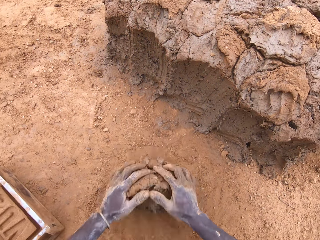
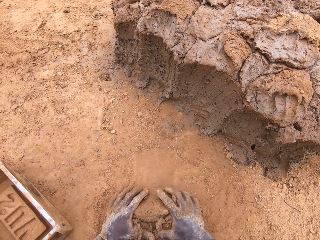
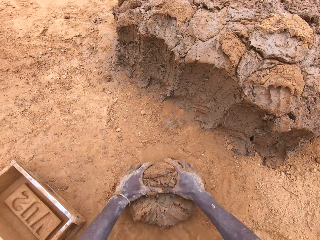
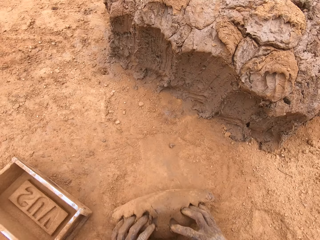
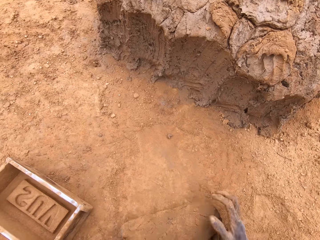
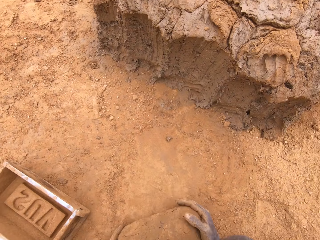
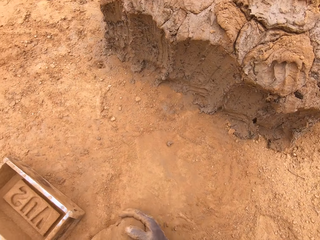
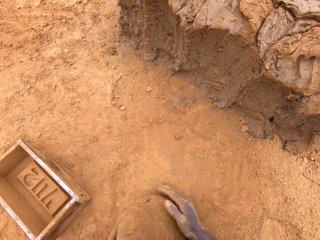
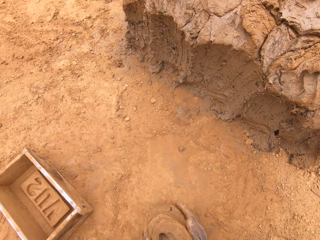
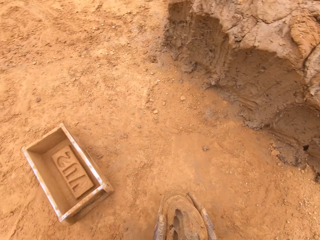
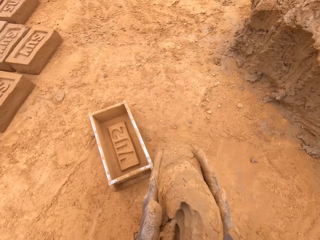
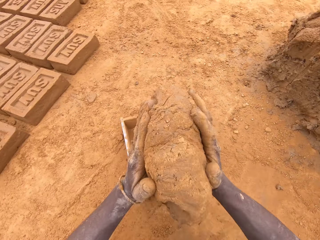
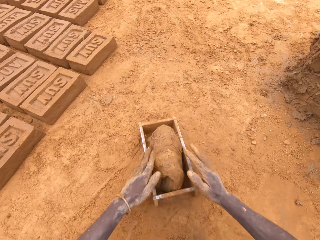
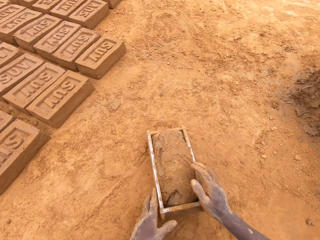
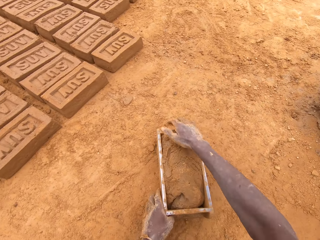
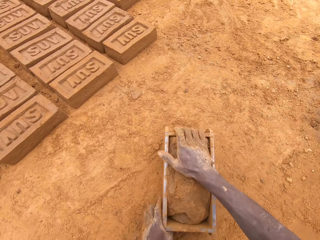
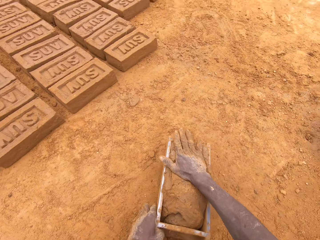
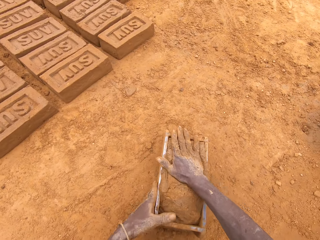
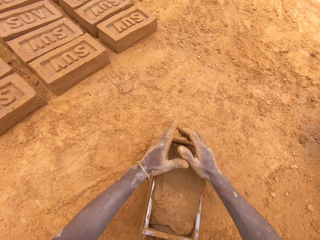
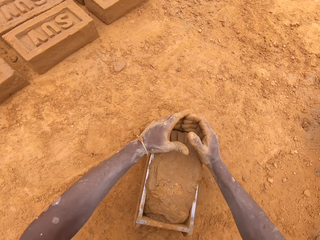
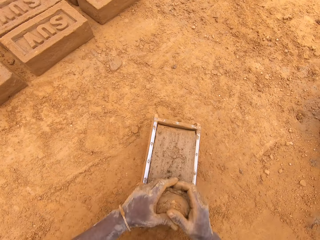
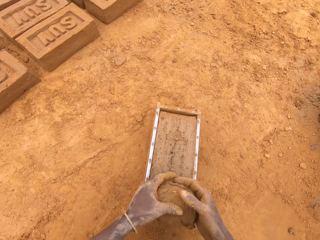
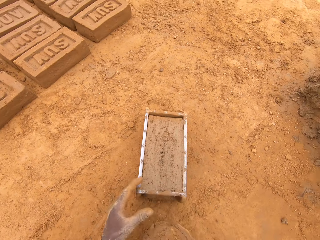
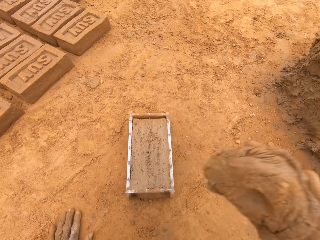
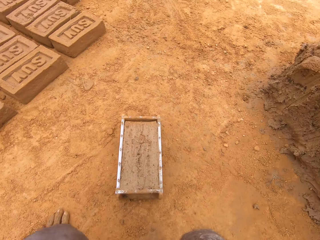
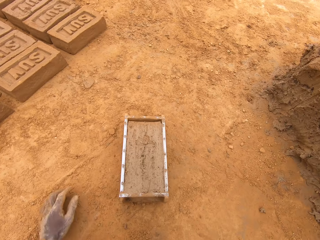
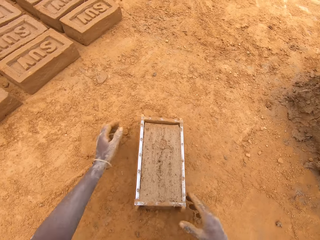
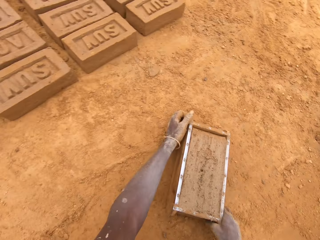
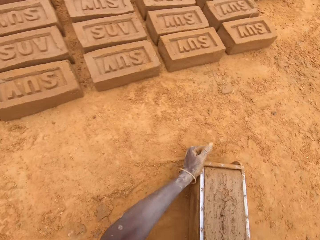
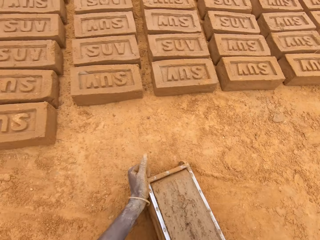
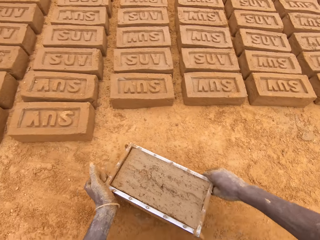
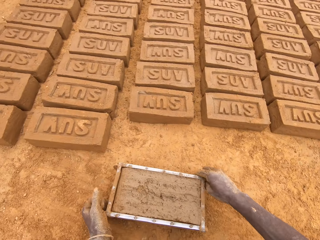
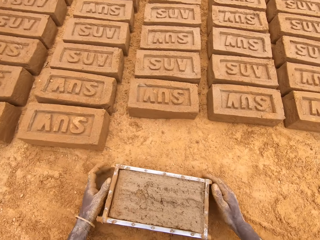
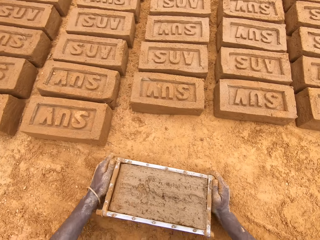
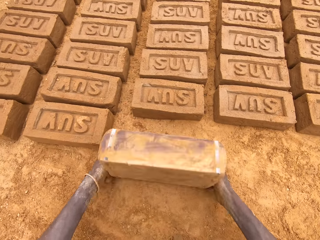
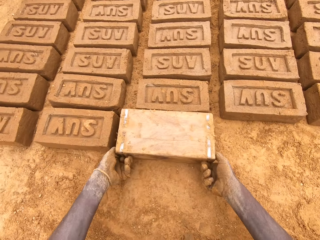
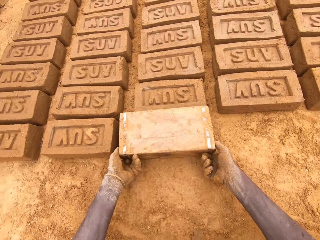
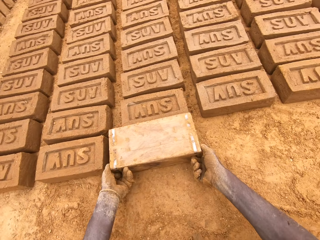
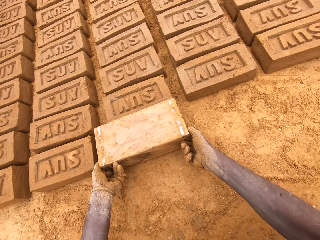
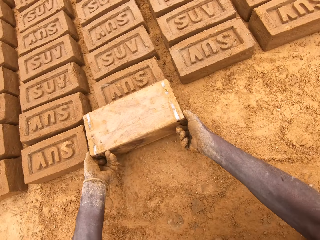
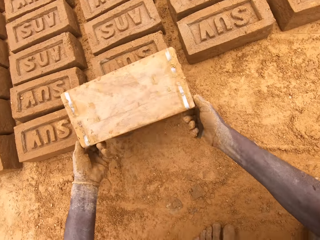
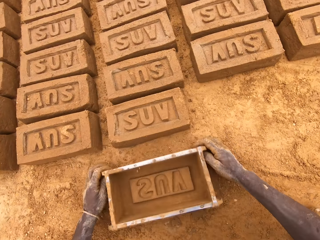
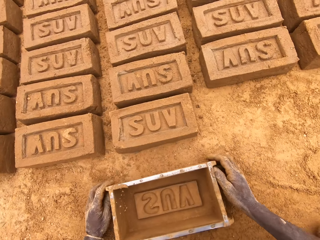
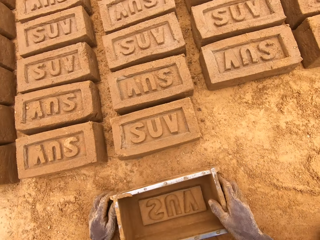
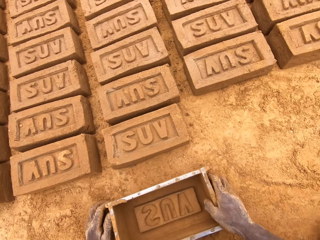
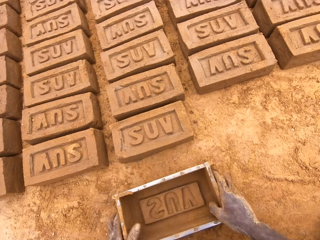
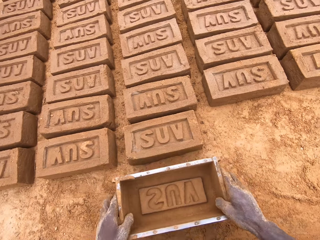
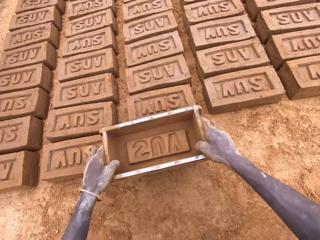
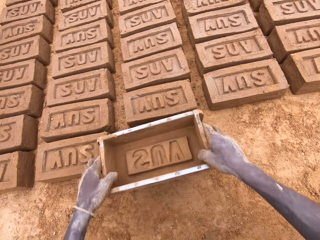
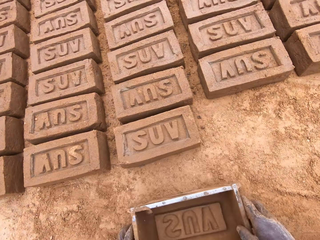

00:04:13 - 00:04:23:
The camera wearer moulds the mud. They put mud in the brick mould. They cut mud from the brick mould. They throw mud on the heap of mud. They put a brick on the ground from the brick mould.

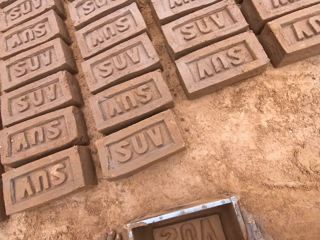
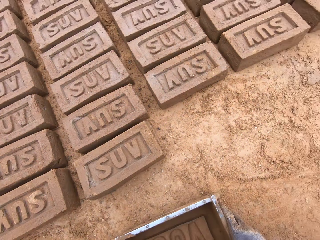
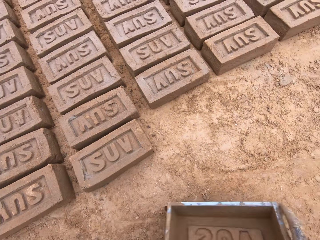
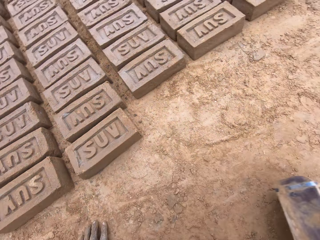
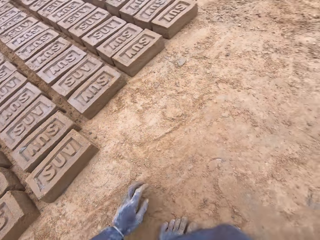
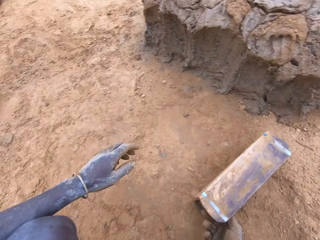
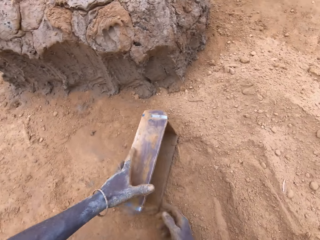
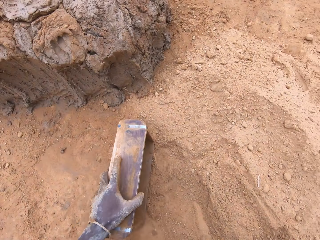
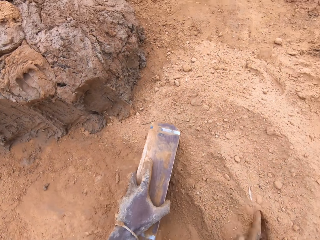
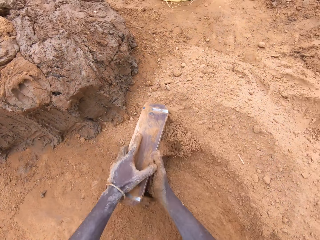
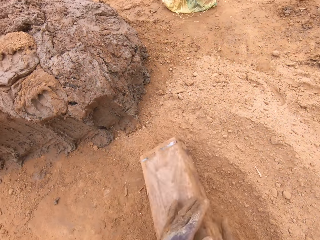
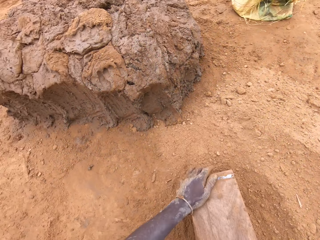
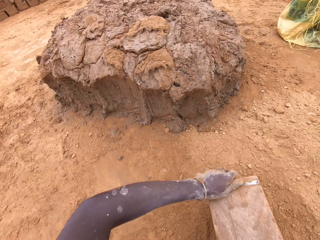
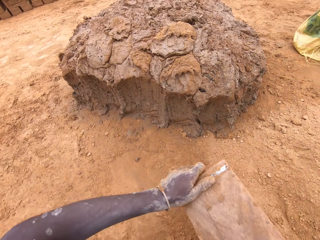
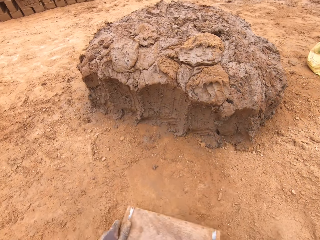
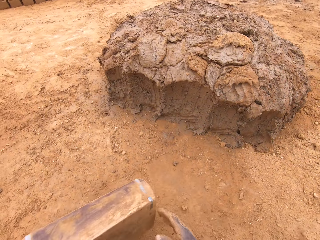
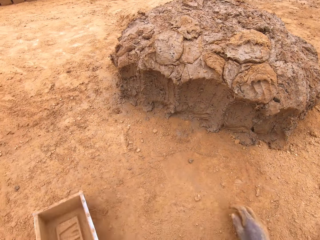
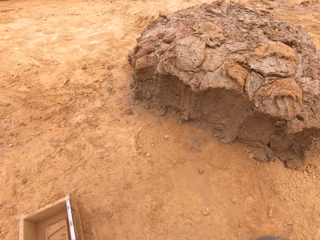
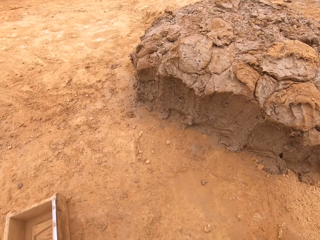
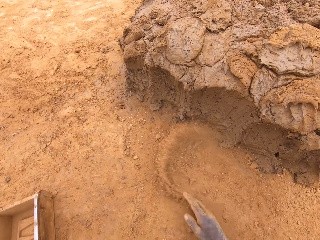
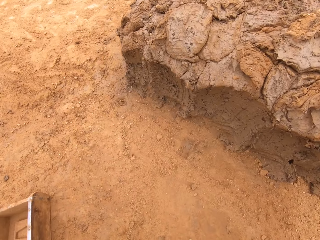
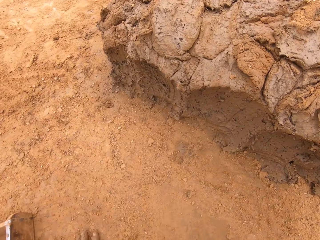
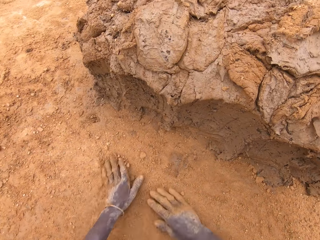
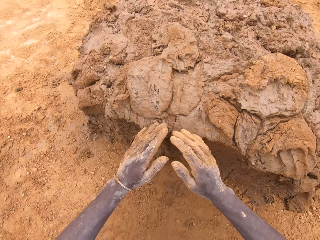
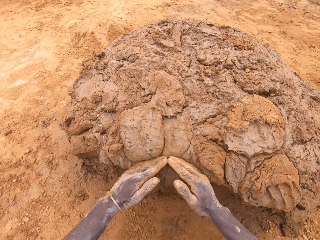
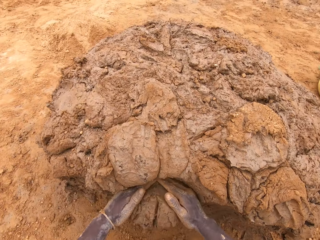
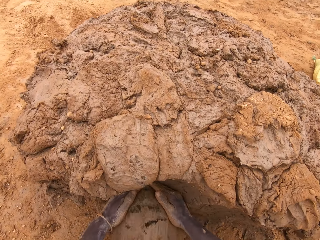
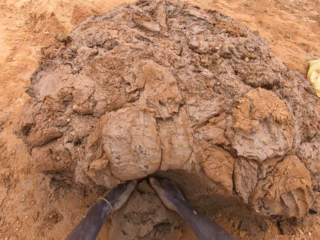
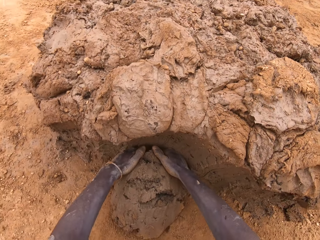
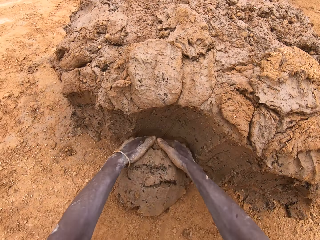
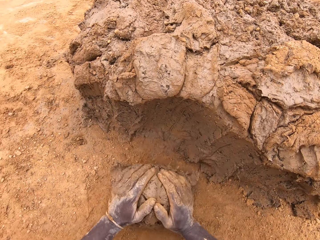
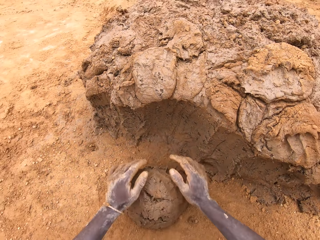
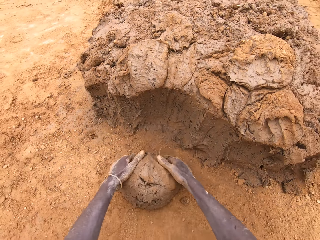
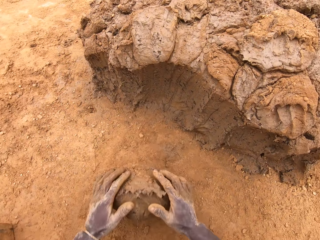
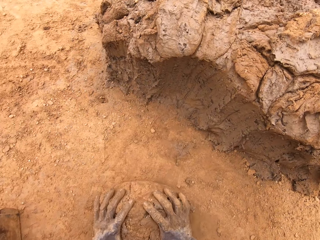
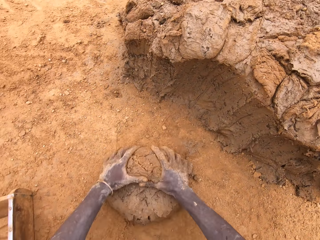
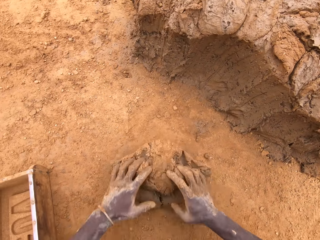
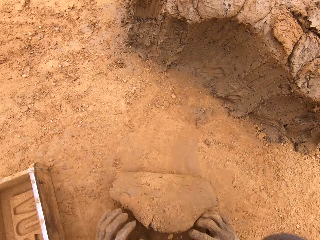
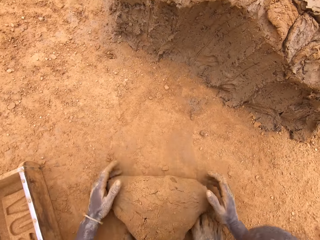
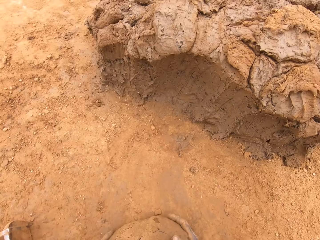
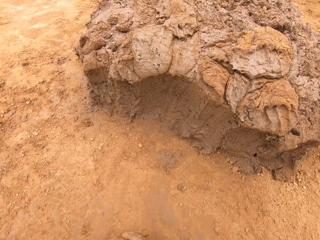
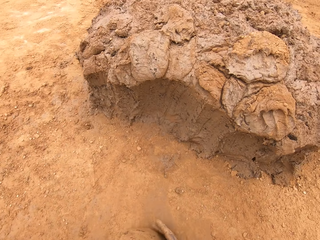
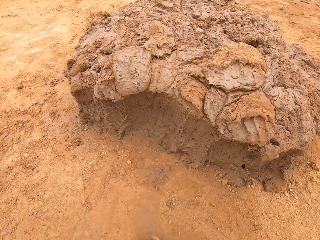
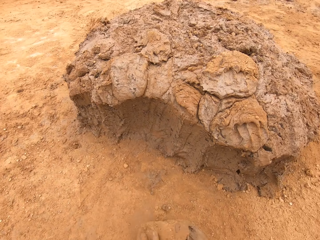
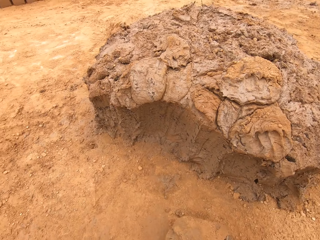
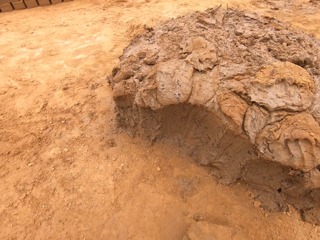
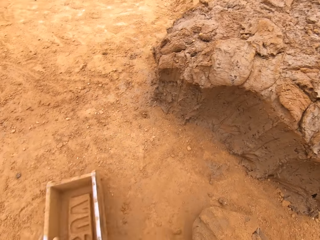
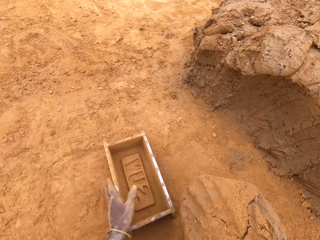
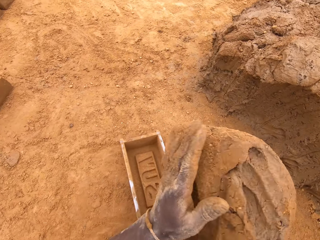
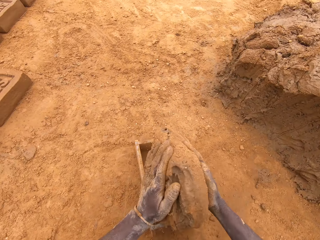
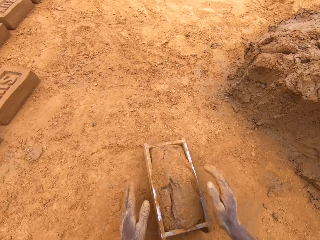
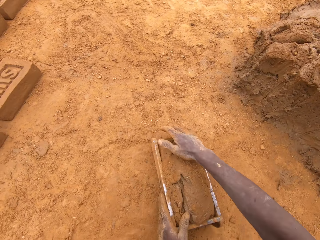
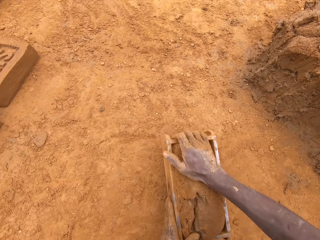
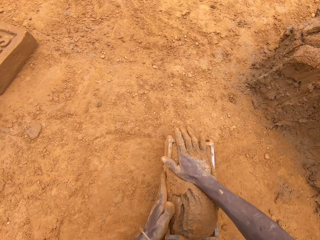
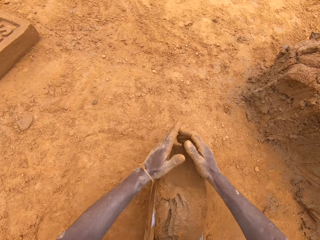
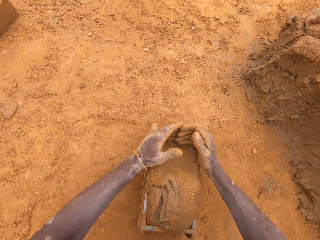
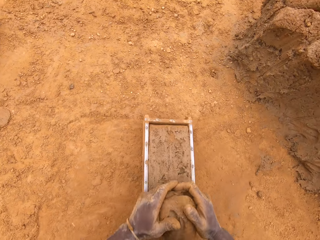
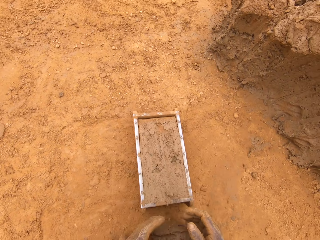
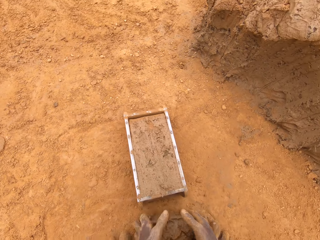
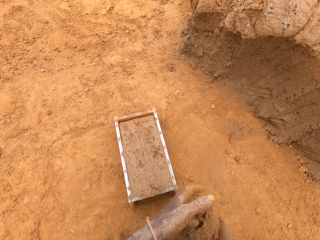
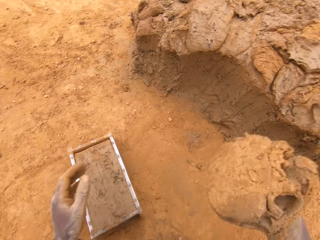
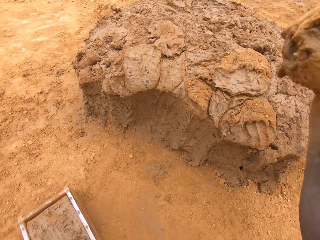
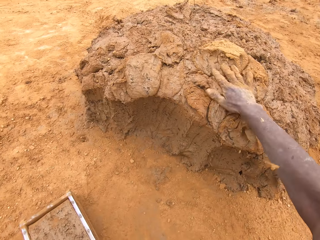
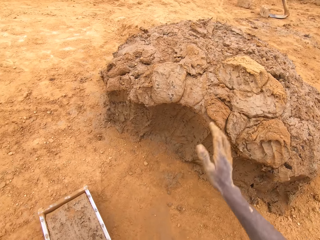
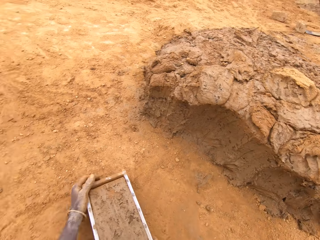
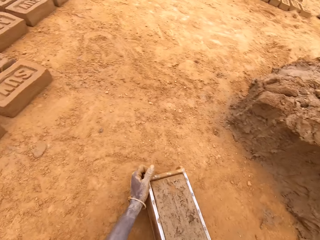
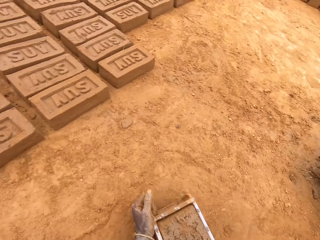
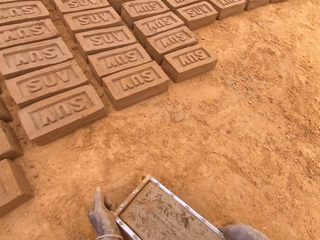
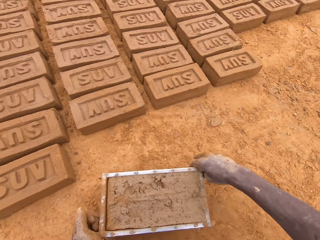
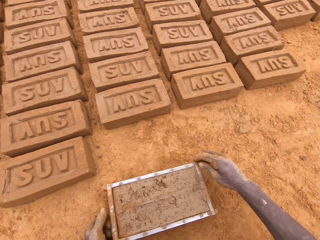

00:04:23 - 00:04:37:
The camera wearer puts sand in a brick mould. They pour sand from the brick mould. They cut mud from the heap of mud. They mould the mud. They put mud in the brick mould. They cut mud from the brick mould. They throw mud on the heap of mud.
